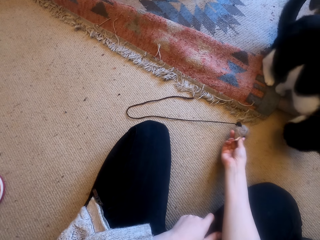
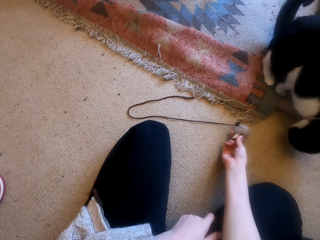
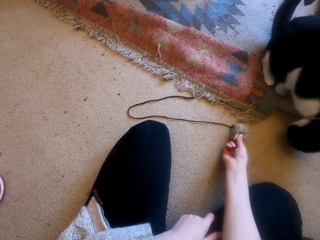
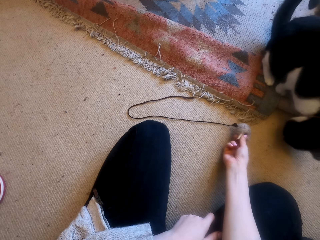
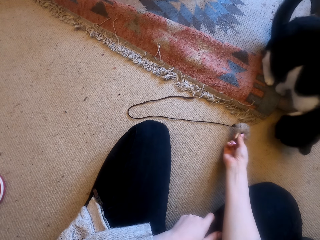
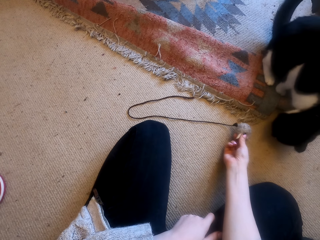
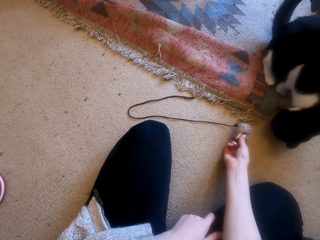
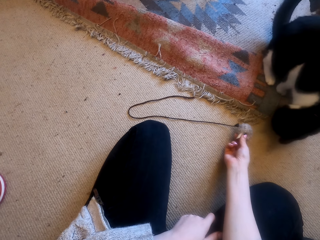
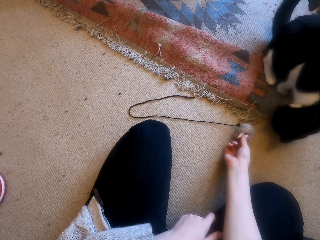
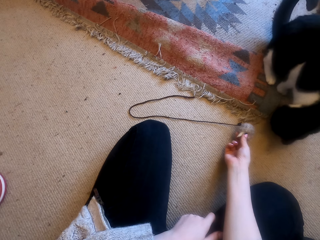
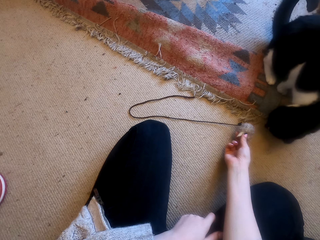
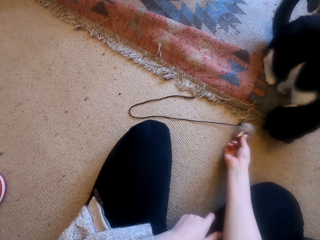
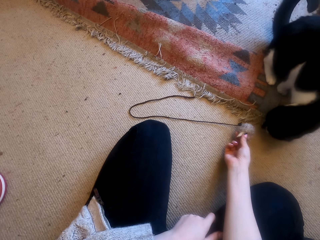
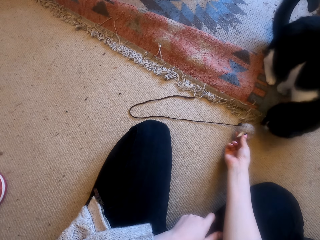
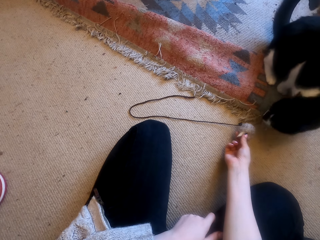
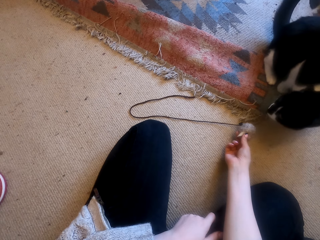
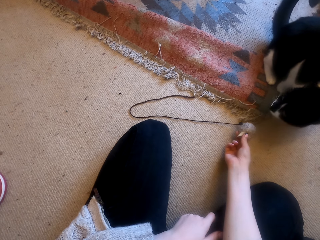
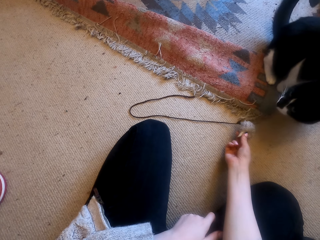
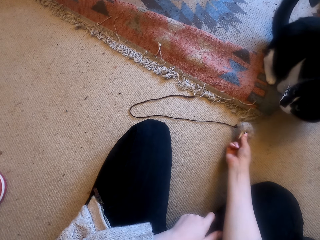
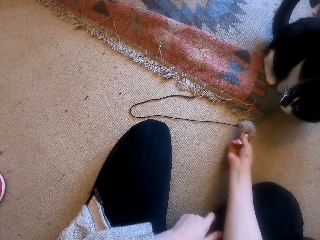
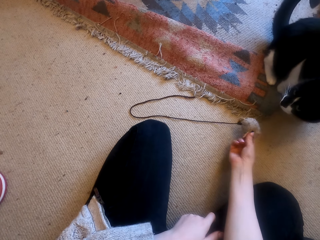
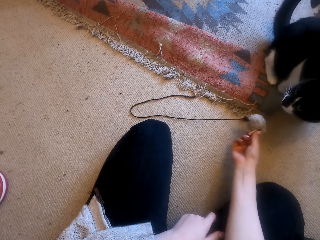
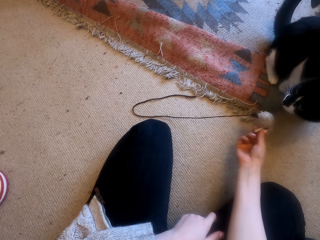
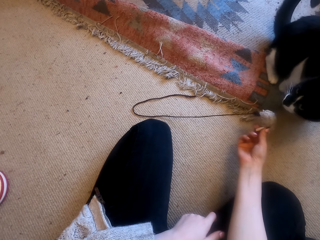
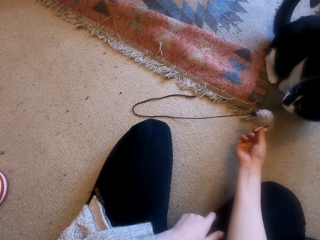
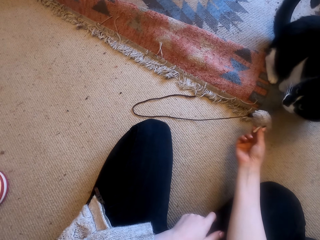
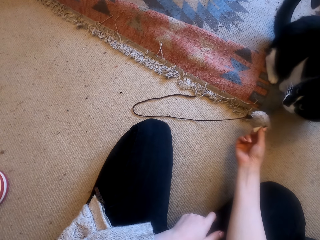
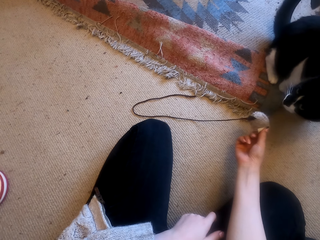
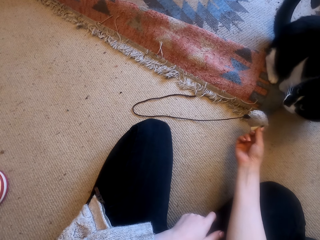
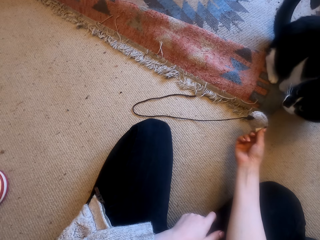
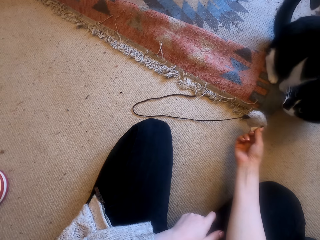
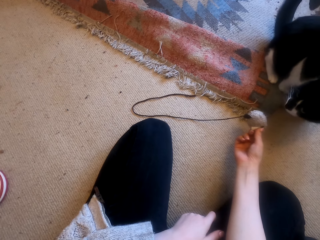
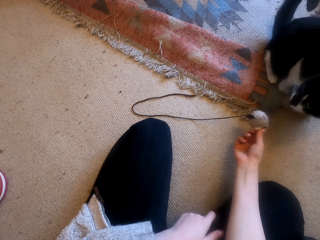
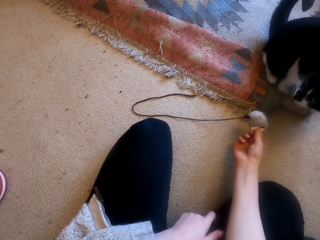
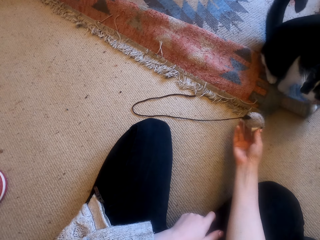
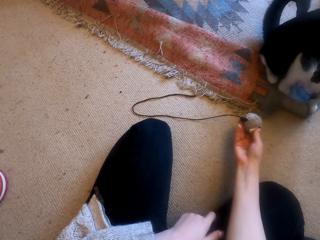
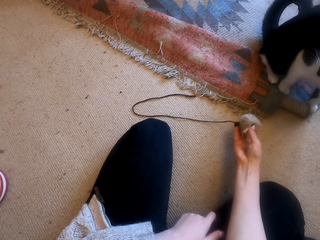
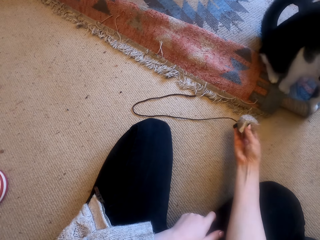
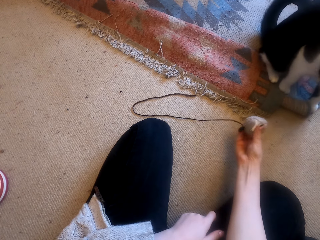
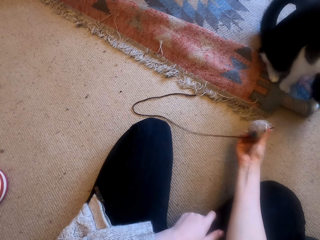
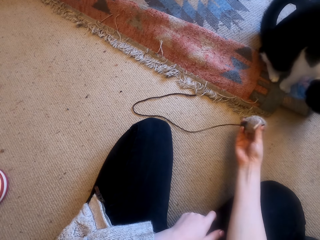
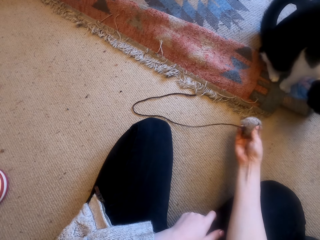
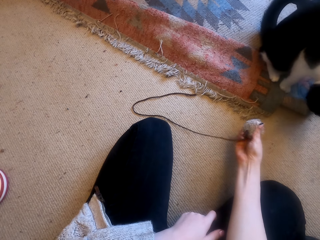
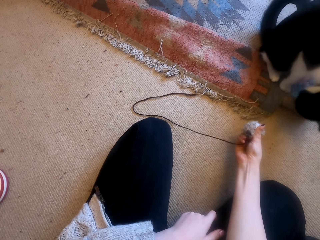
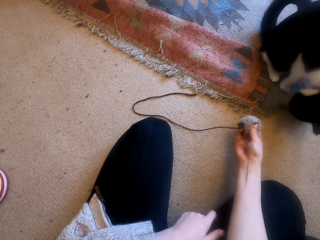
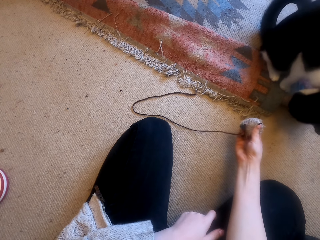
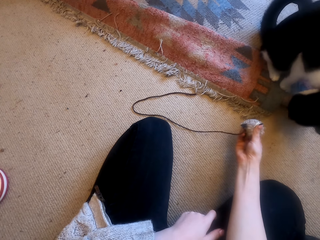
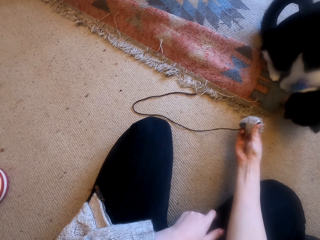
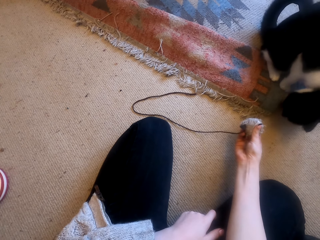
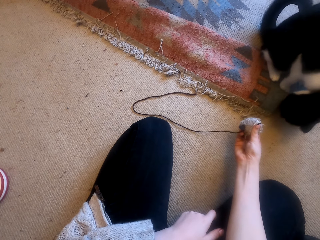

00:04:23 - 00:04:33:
The camera wearer adjusts a thread on the floor. They pick up the thread from the floor. They adjust the thread on the floor.

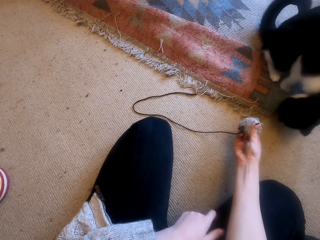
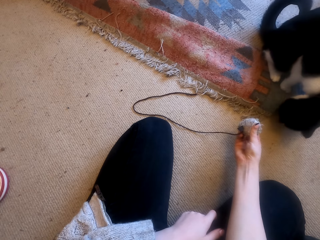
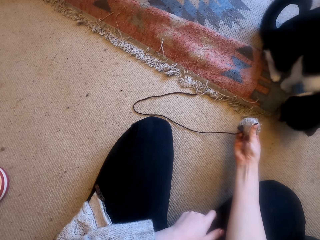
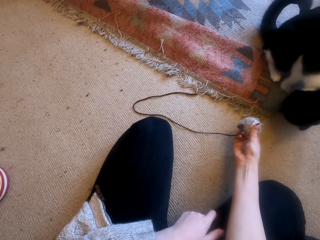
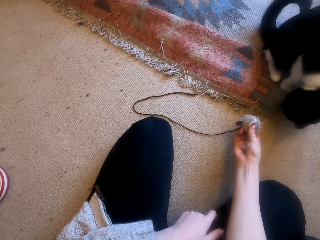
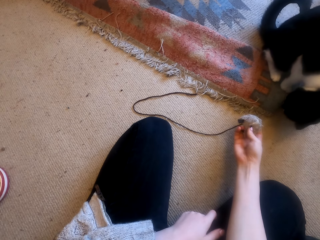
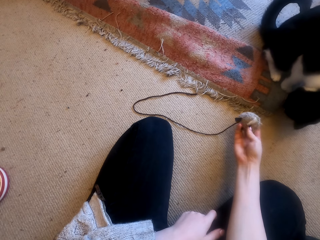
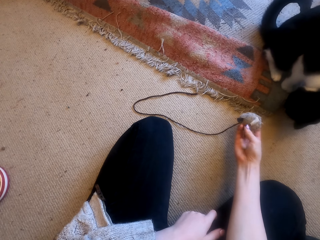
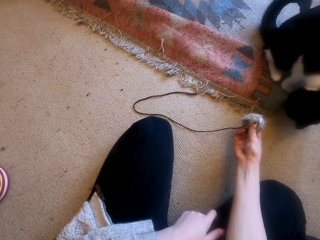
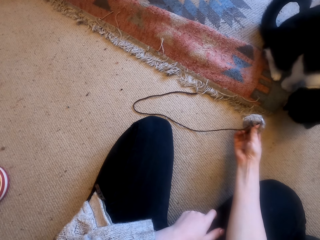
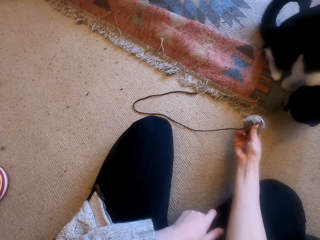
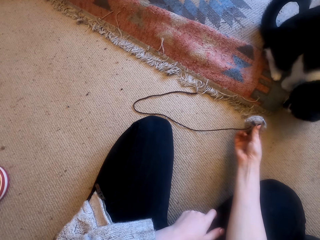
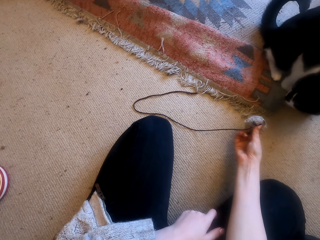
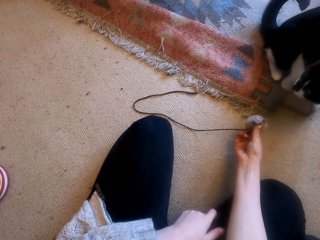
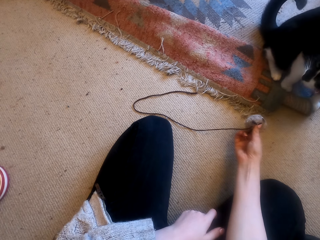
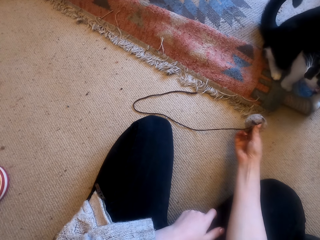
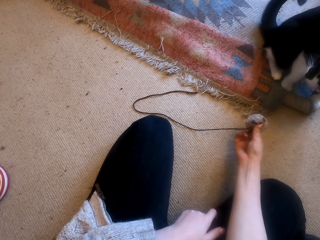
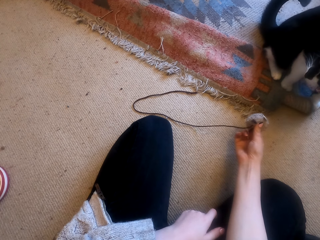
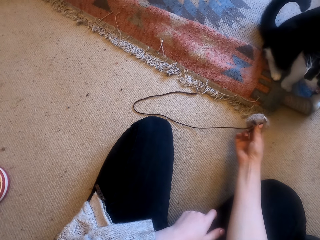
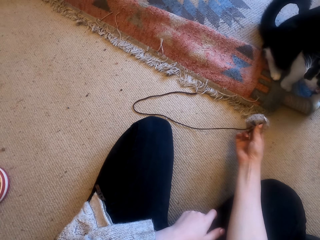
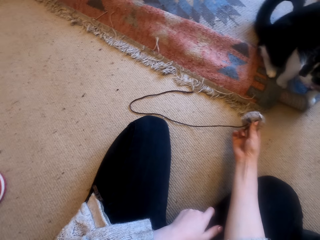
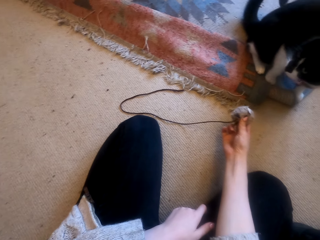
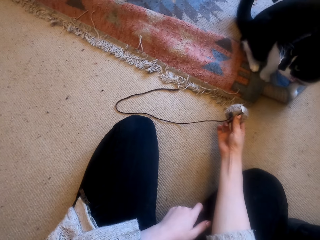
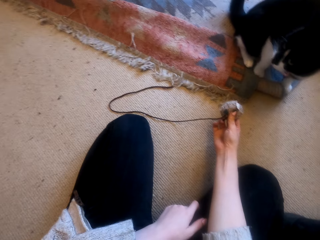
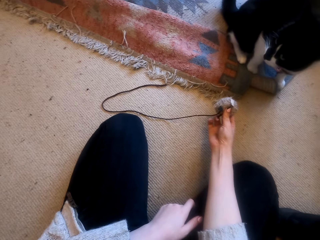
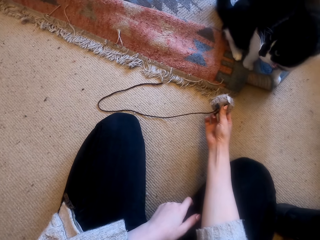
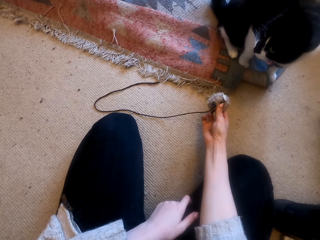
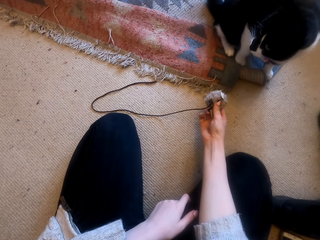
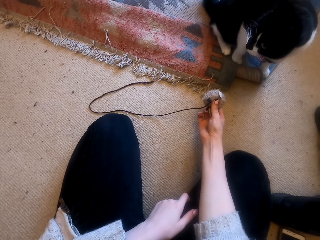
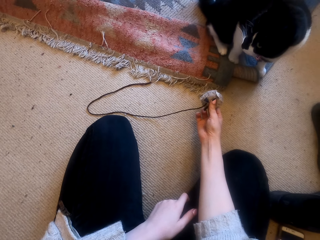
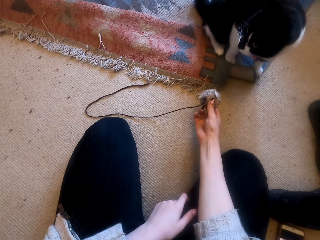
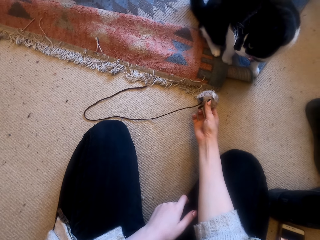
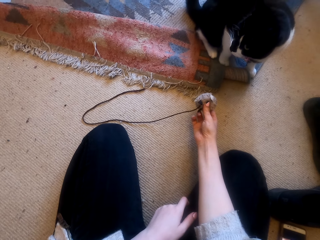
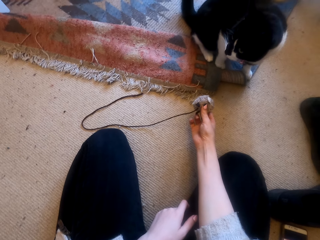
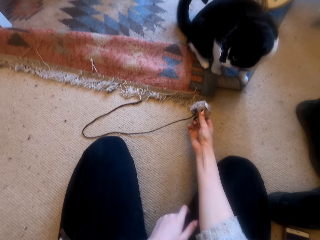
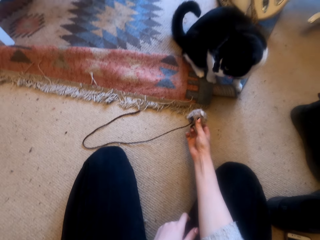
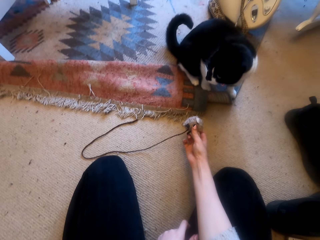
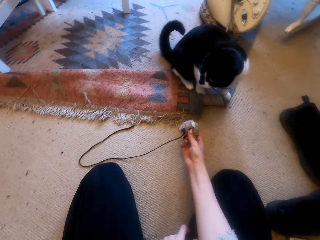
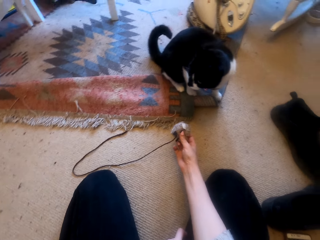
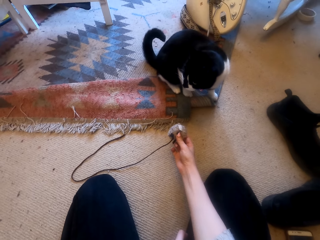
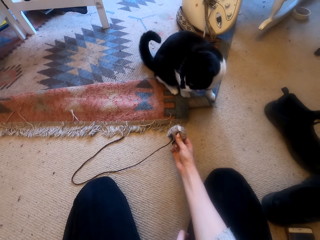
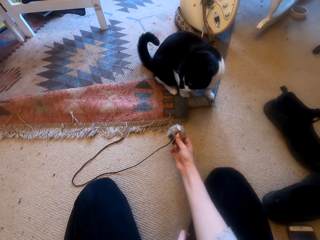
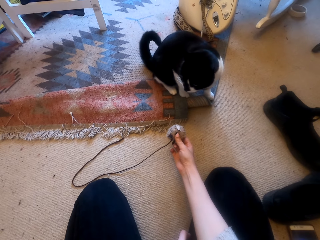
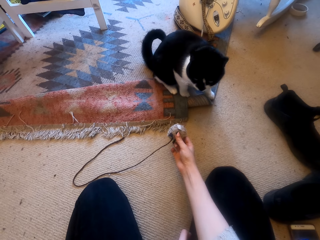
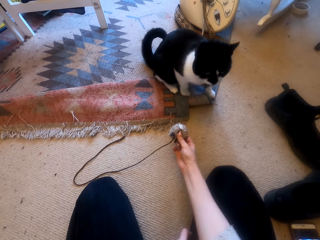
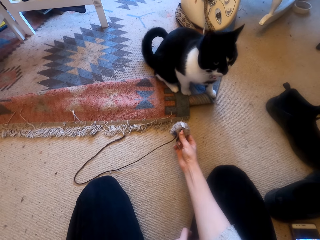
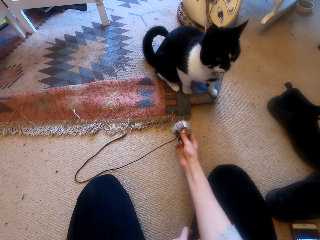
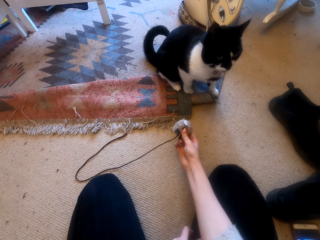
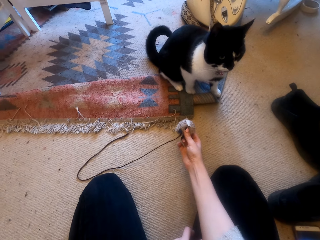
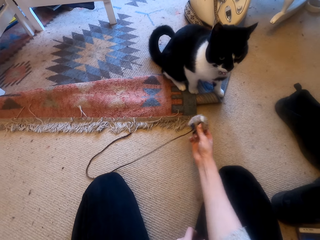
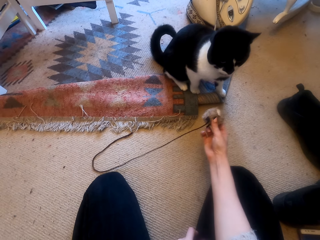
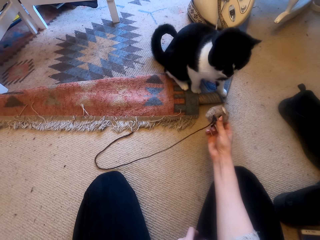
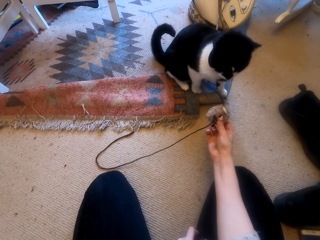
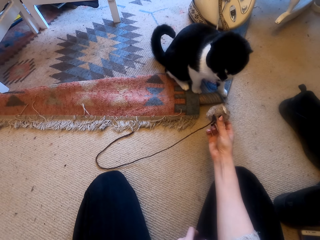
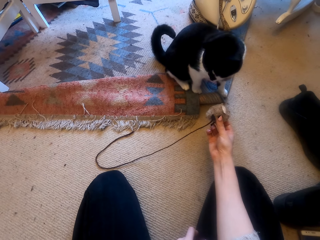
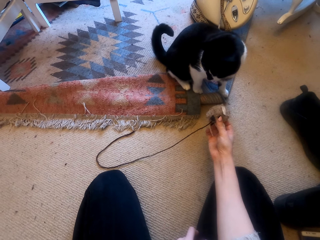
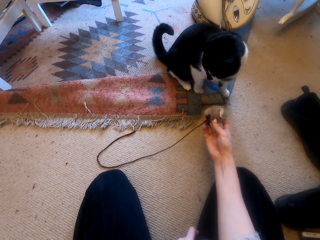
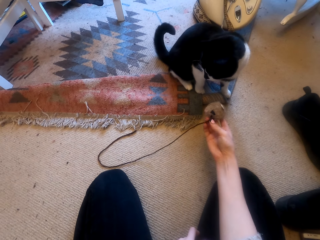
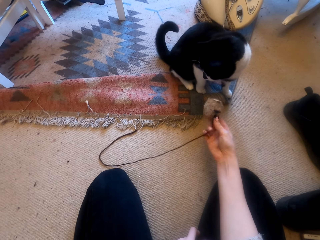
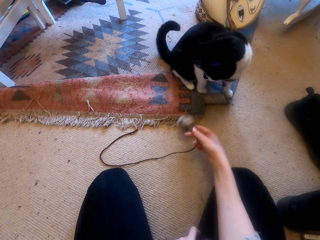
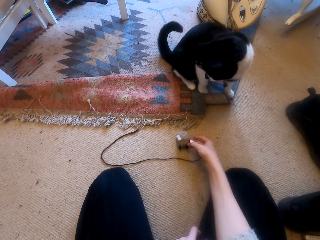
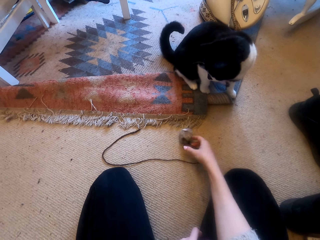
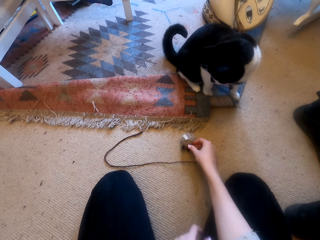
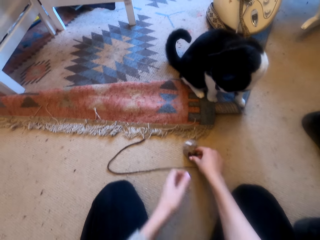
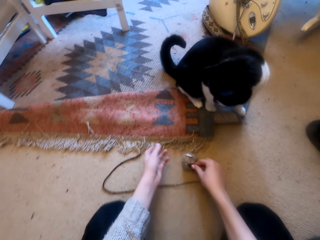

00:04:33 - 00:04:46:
The camera wearer looks around a room. They adjust a thread on the floor. They look around the room. They adjust the thread on the floor.
